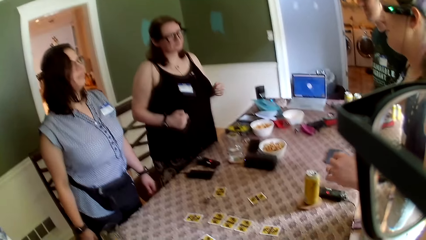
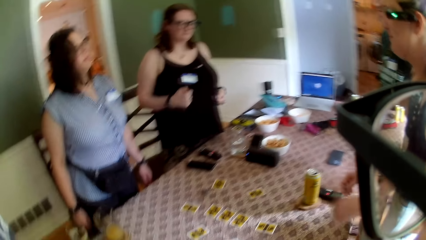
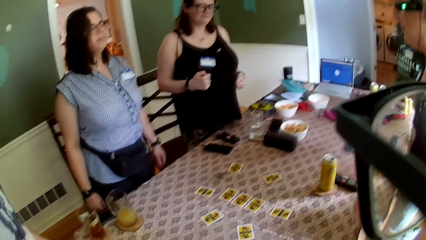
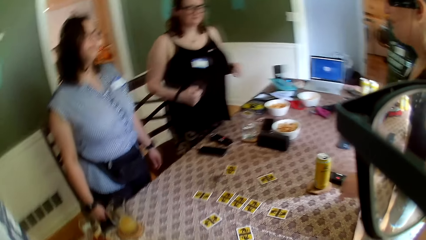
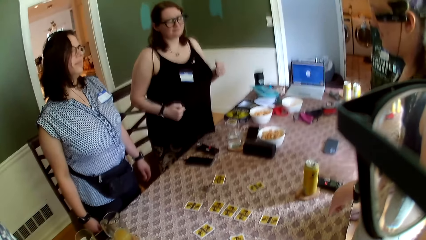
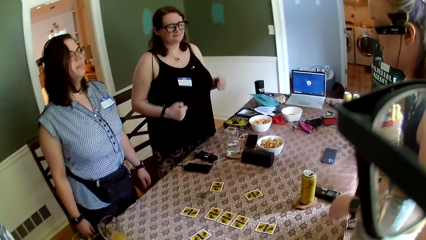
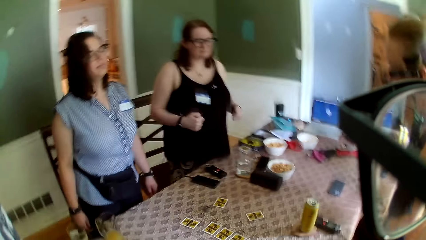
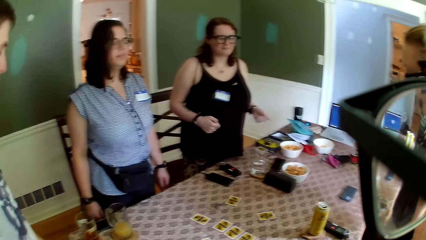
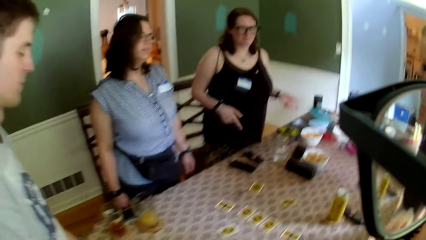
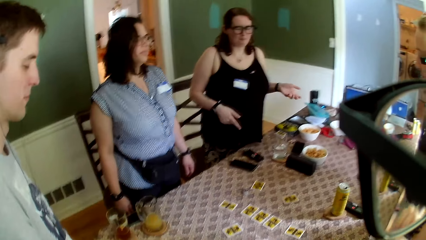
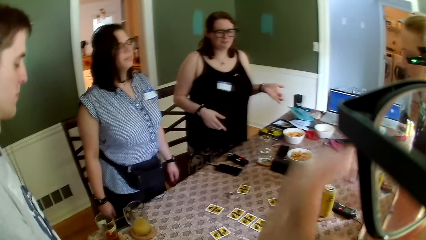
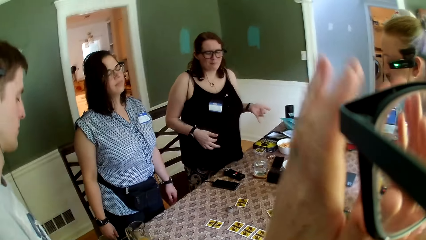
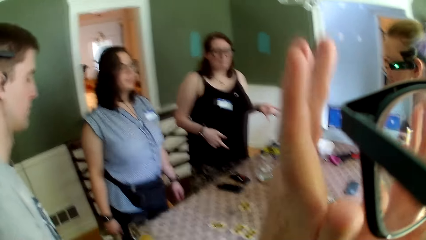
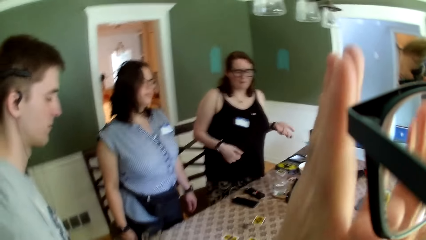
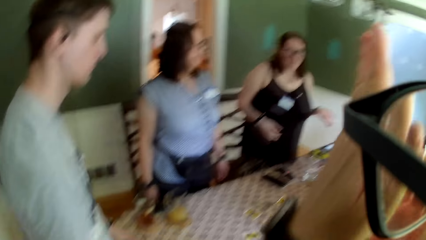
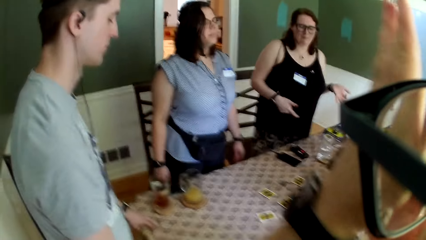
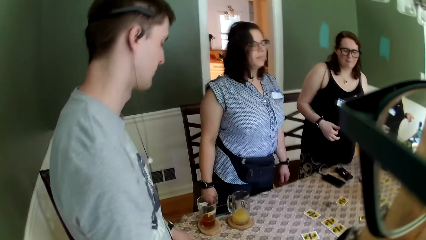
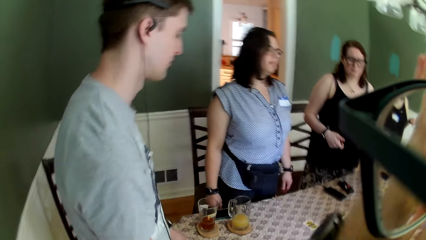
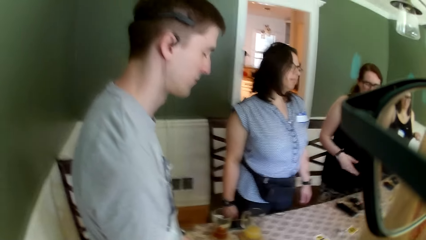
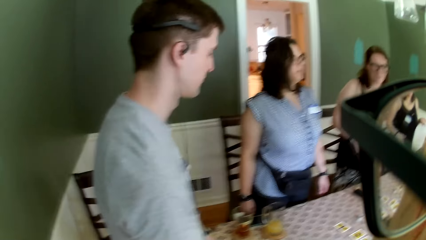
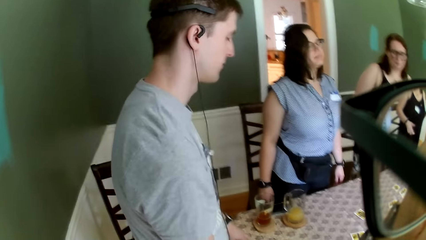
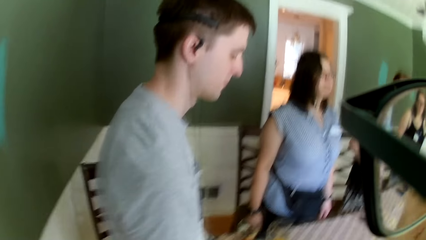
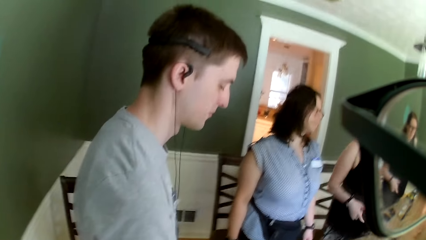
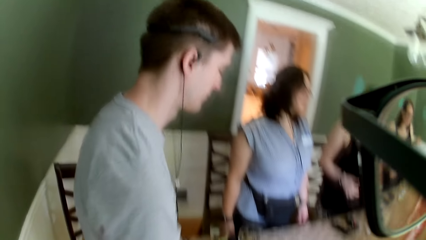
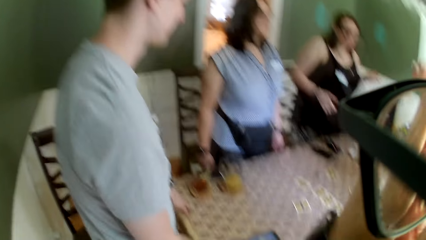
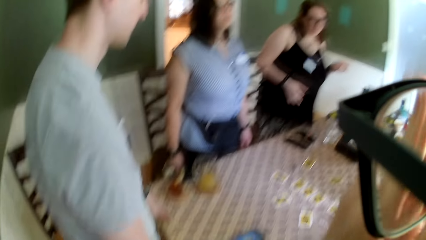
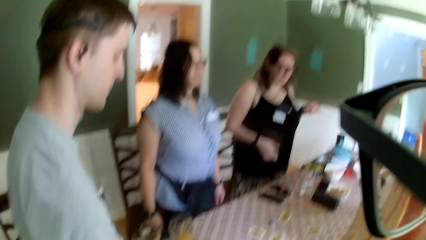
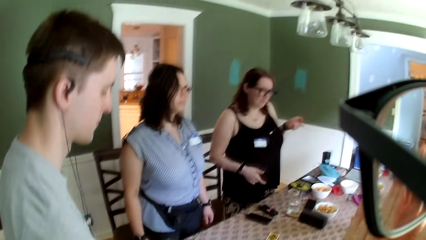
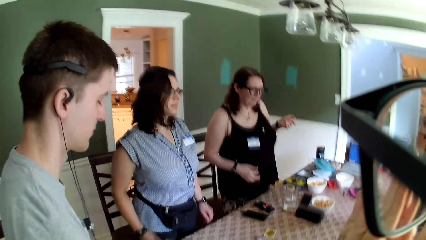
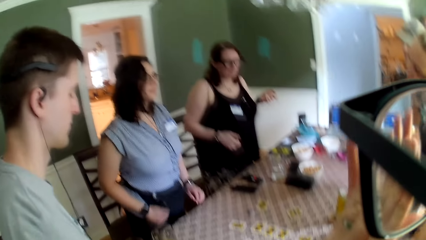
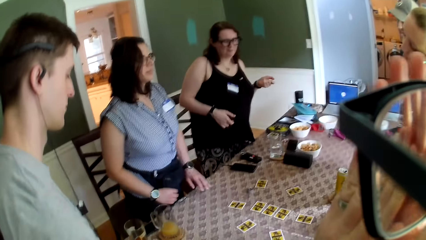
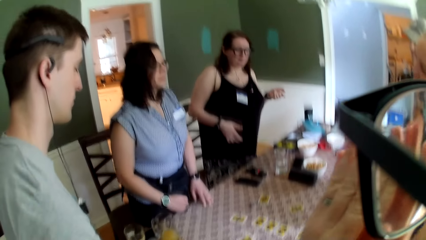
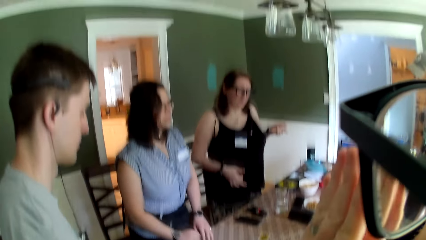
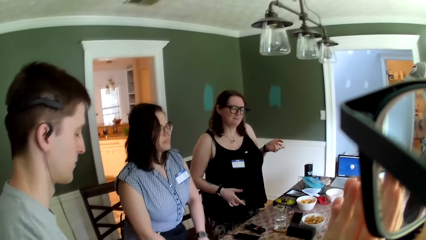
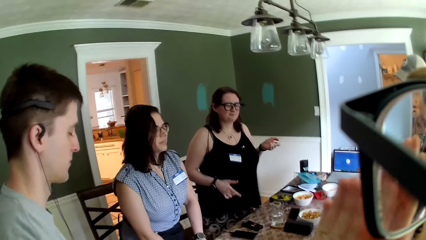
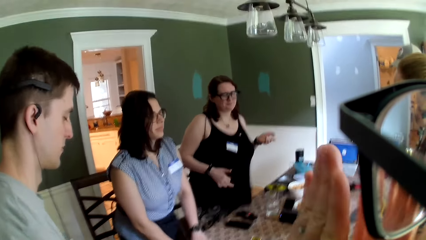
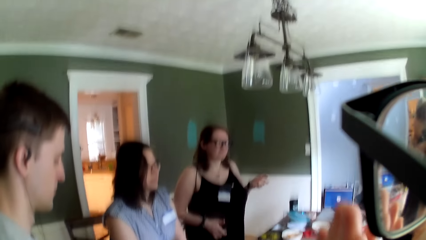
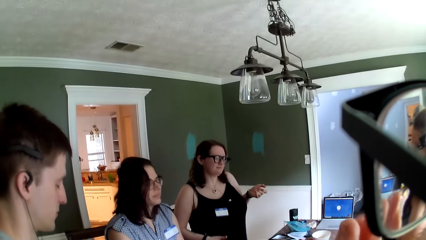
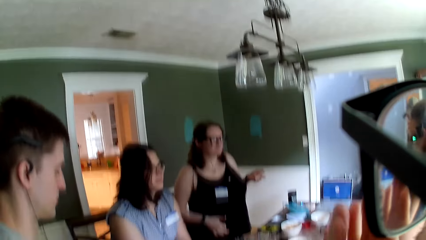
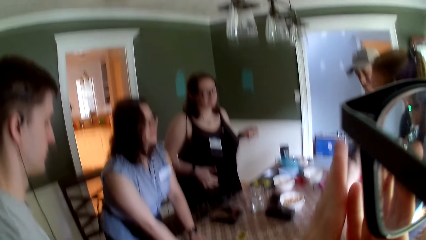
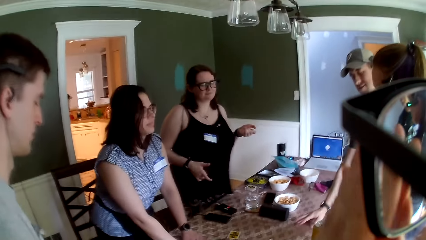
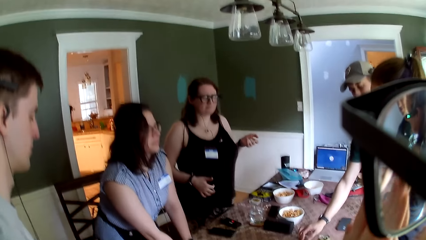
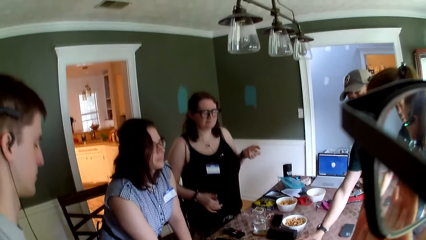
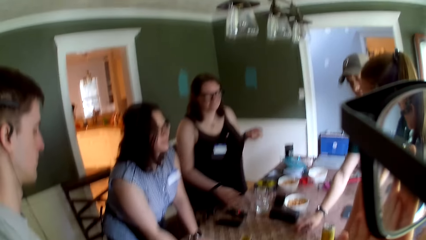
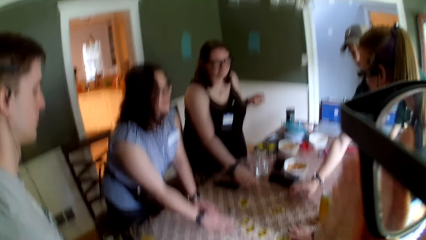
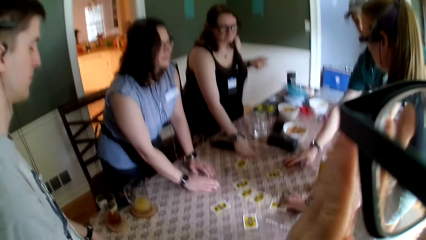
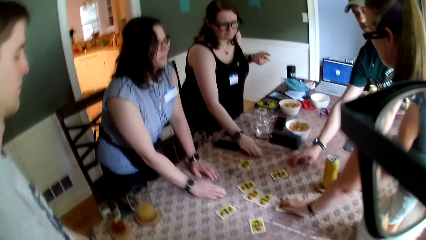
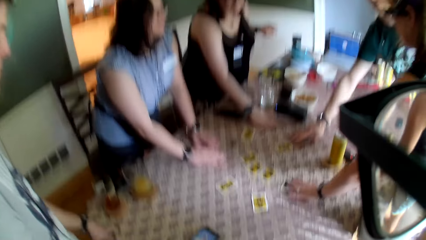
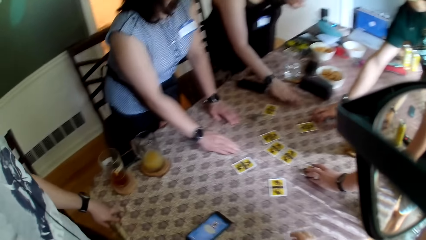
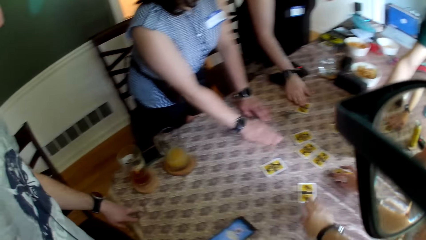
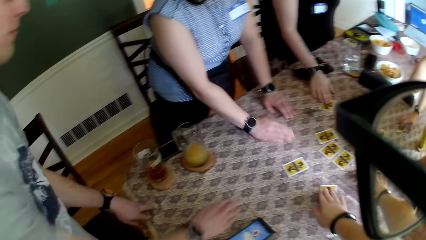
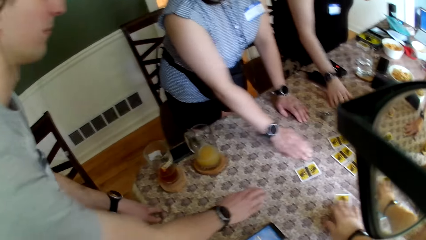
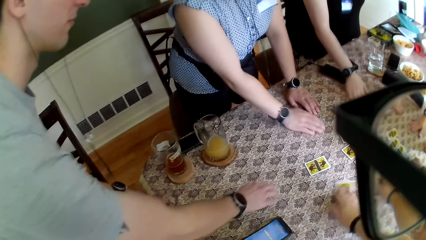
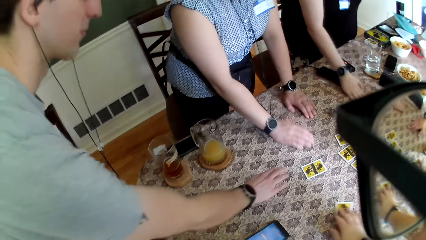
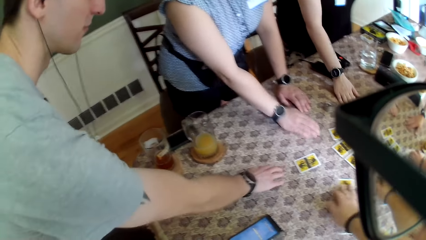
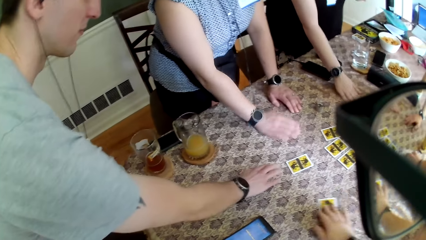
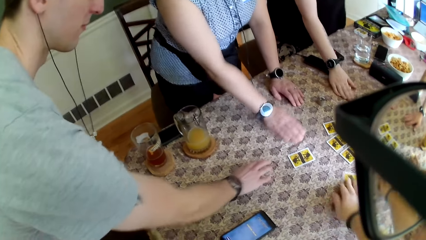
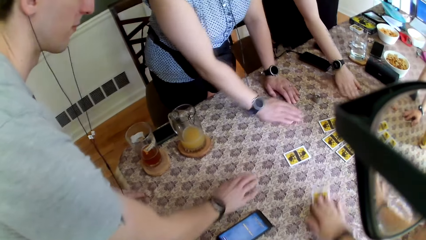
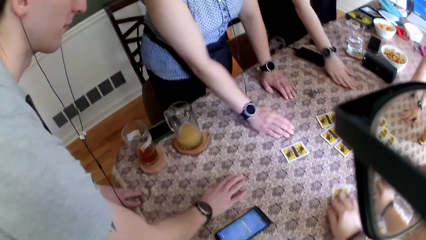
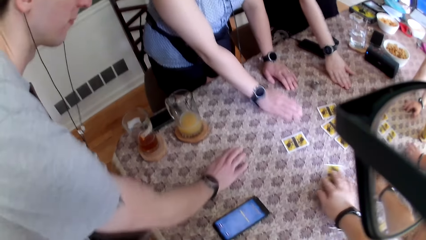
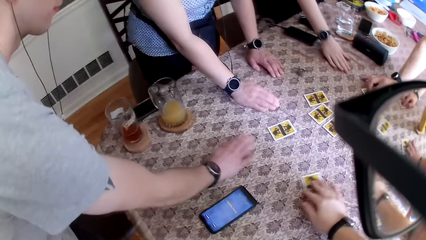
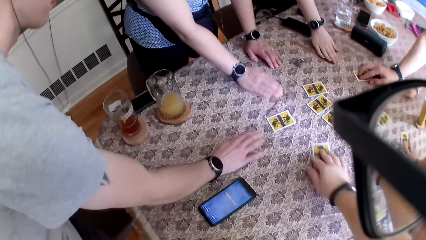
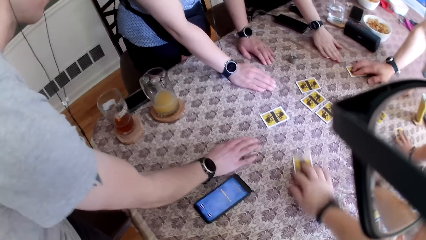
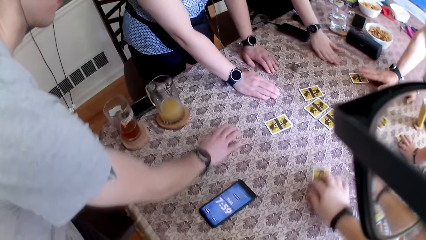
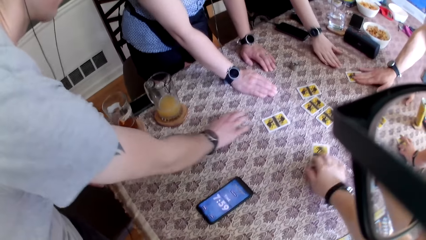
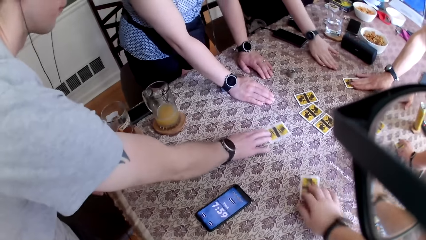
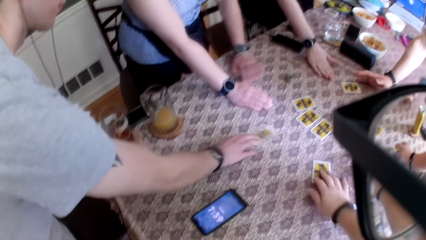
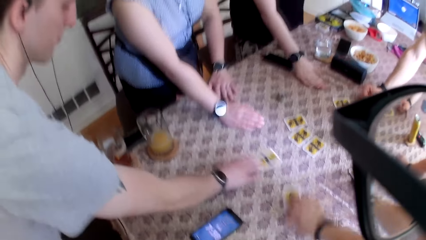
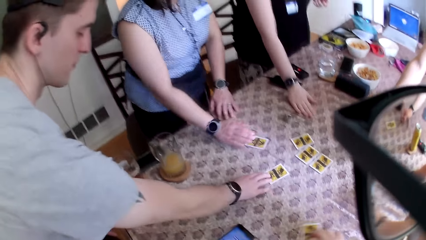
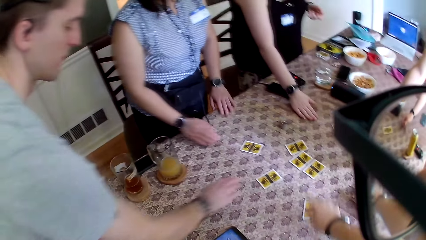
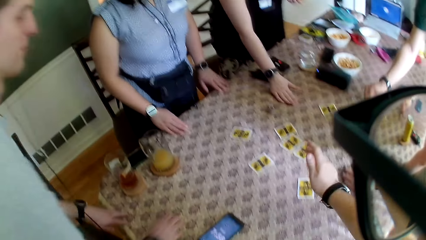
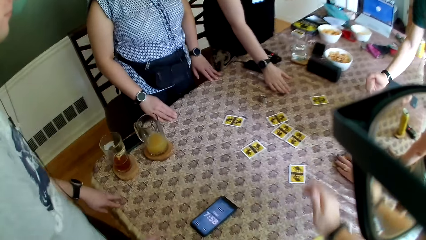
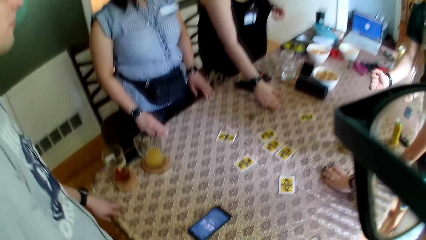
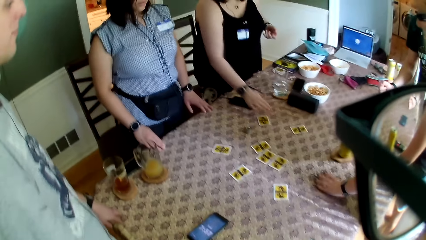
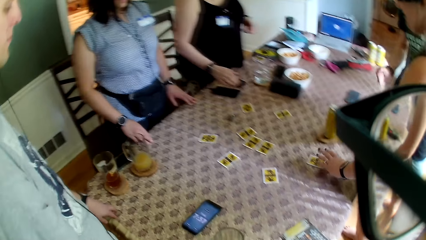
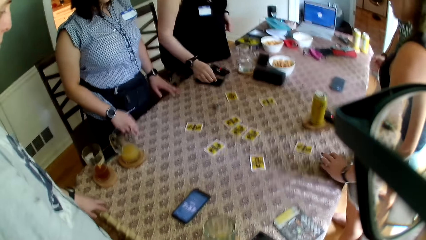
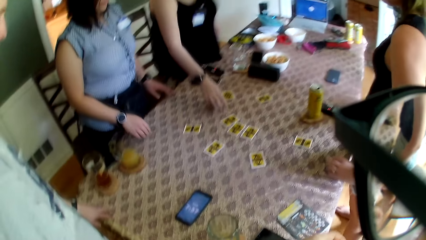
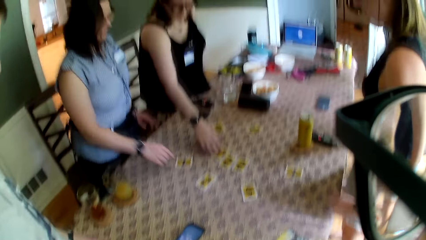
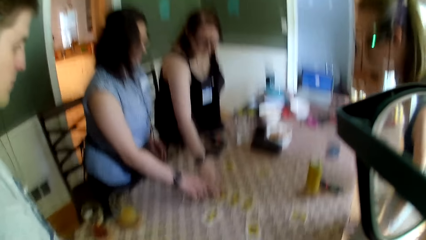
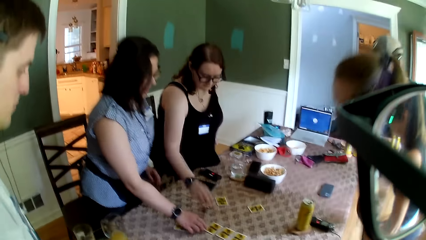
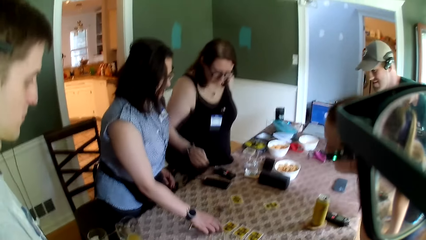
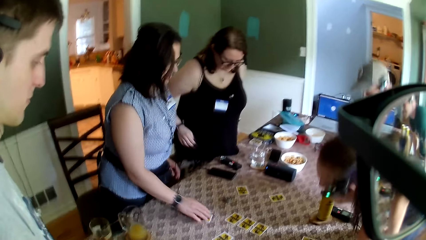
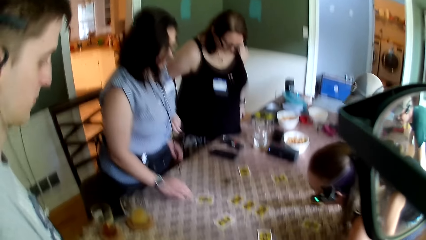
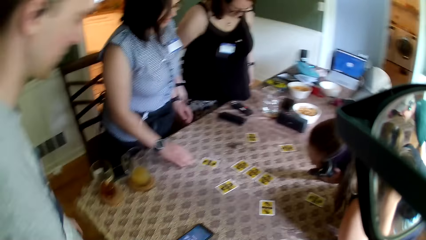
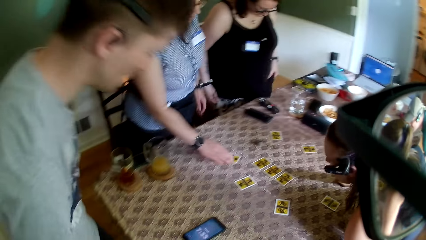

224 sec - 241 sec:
The camera wearer dances to the sound. A woman places her left hand on the table, places her right hand on the table, and moves a card on the table with her right hand. A man moves a card on the table with his right hand. Another woman moves the card on the table with her left hand. A third woman touches the table with her right hand and moves the card on the table with her right hand. The camera wearer moves the card on the table with his right hand. Another man touches the table with his right hand. The camera wearer scrubs the card on the table. A third man scrubs the card on the table. The first man taps the card on the table with his right hand. The second man moves the card on the table with his right hand. The first woman adjusts her left hand on the table and adjusts her right hand on the table. The first man removes his right hand from the table. The second man places his right hand on the edge of the table. The camera wearer lifts the hand from the table. The third woman adjusts a card on the table with her right hand. The first woman adjusts a card on the table with her right hand. The first man sits on a chair. The second woman sits on the chair.
